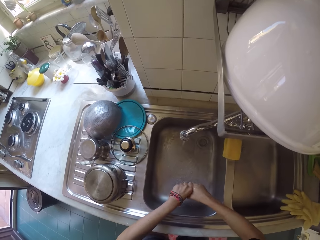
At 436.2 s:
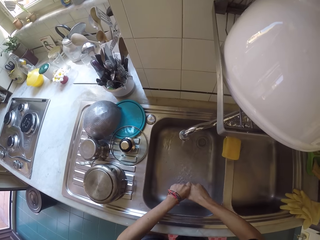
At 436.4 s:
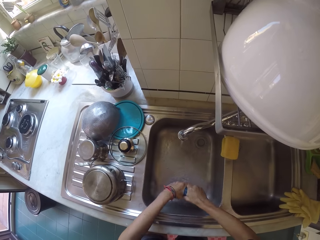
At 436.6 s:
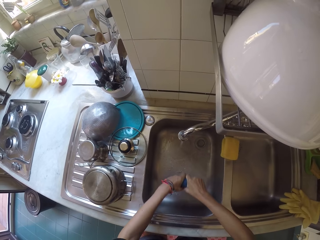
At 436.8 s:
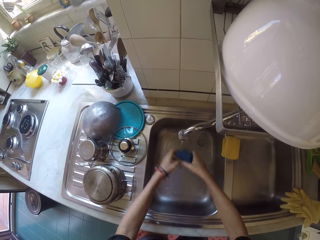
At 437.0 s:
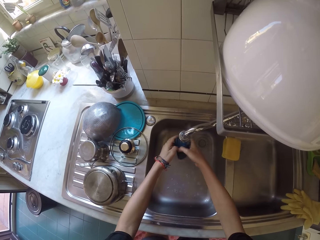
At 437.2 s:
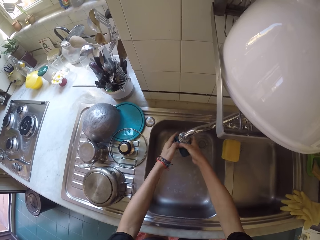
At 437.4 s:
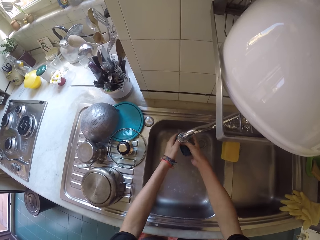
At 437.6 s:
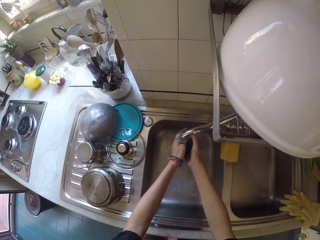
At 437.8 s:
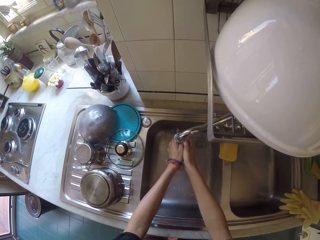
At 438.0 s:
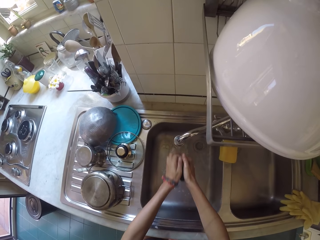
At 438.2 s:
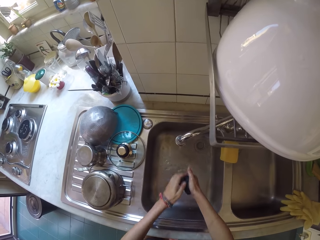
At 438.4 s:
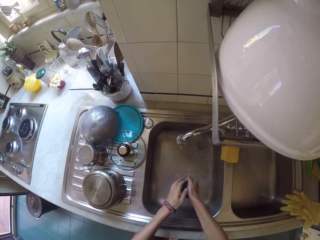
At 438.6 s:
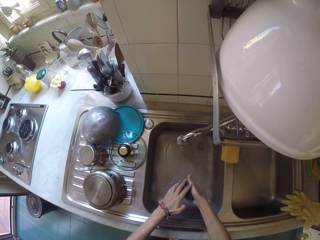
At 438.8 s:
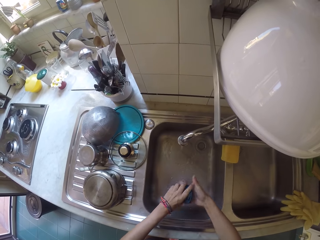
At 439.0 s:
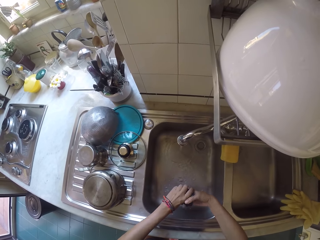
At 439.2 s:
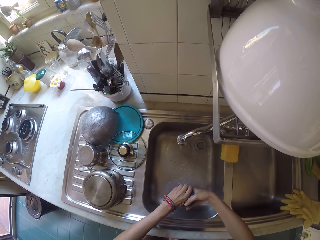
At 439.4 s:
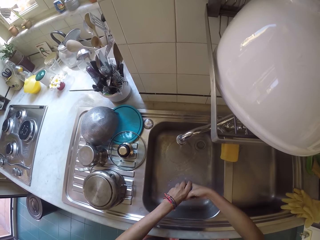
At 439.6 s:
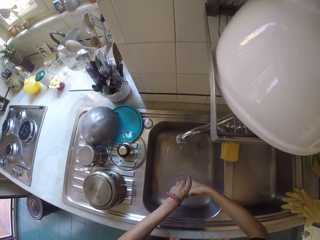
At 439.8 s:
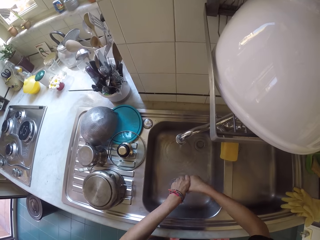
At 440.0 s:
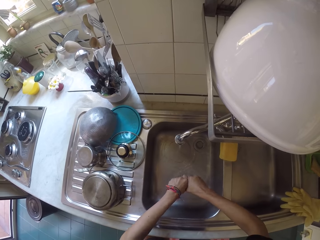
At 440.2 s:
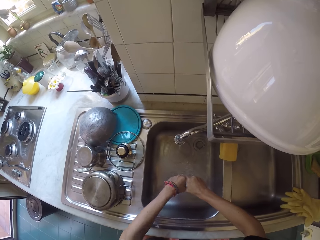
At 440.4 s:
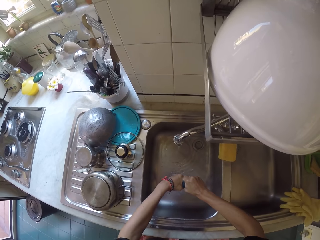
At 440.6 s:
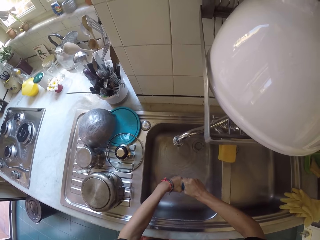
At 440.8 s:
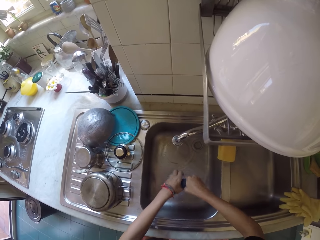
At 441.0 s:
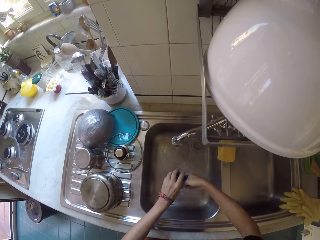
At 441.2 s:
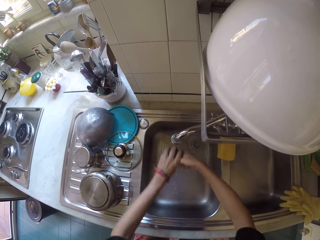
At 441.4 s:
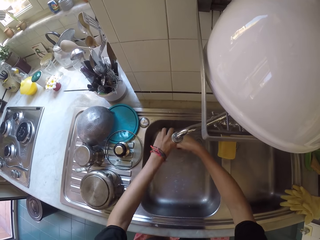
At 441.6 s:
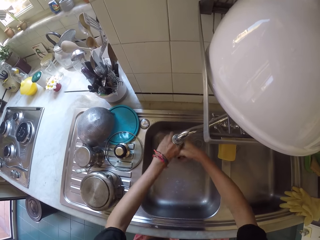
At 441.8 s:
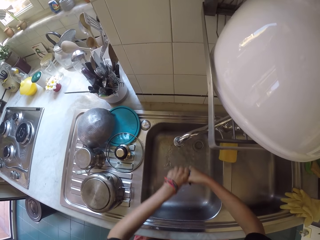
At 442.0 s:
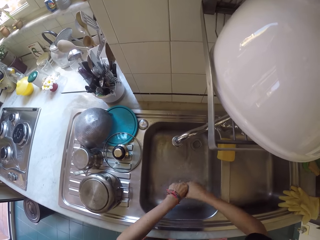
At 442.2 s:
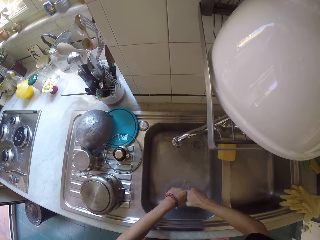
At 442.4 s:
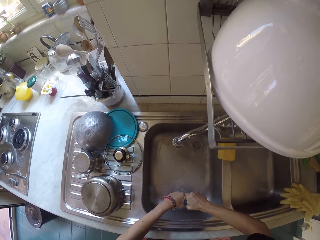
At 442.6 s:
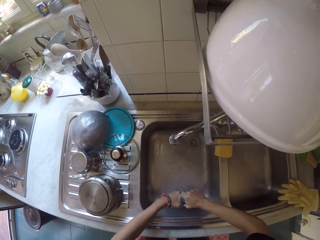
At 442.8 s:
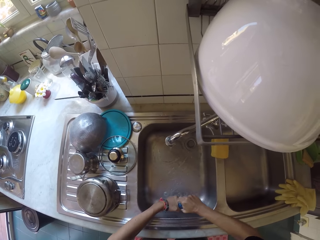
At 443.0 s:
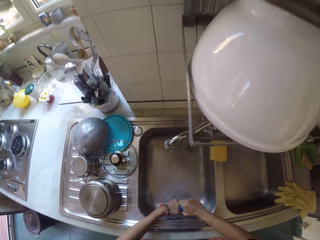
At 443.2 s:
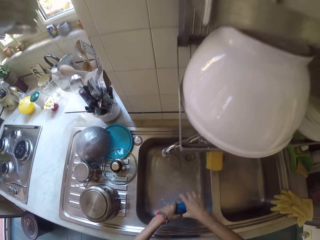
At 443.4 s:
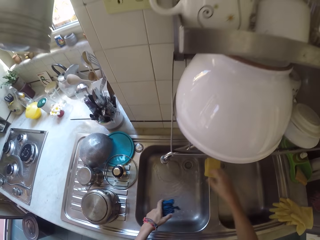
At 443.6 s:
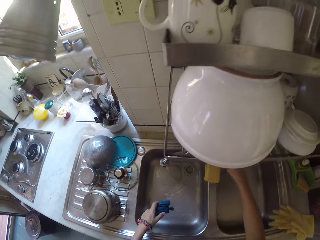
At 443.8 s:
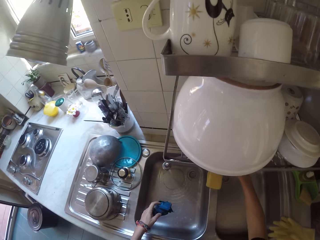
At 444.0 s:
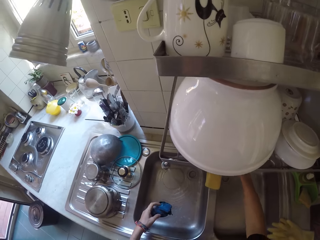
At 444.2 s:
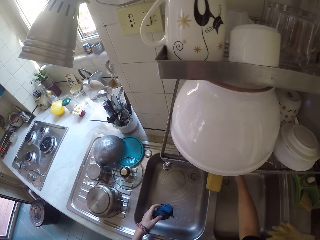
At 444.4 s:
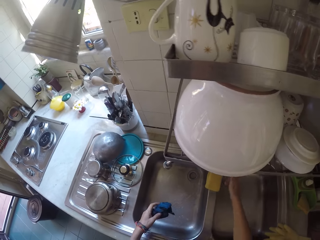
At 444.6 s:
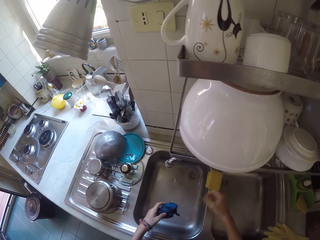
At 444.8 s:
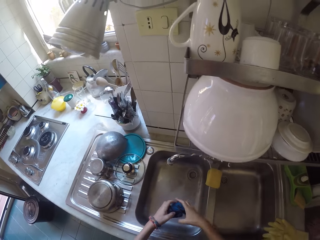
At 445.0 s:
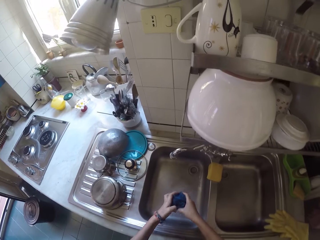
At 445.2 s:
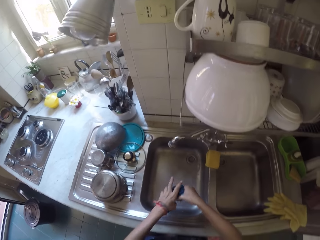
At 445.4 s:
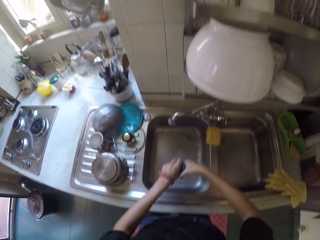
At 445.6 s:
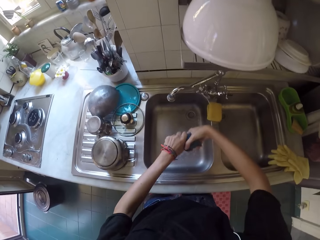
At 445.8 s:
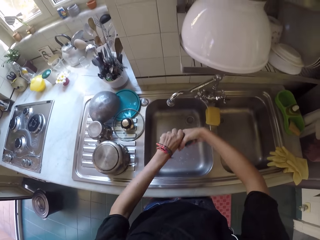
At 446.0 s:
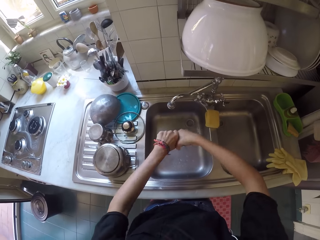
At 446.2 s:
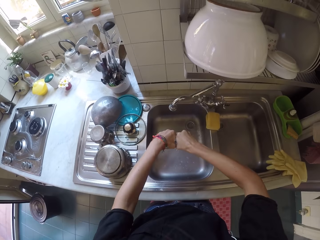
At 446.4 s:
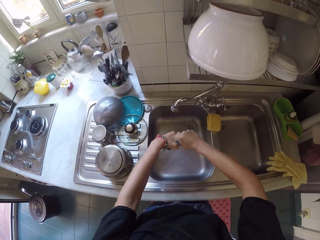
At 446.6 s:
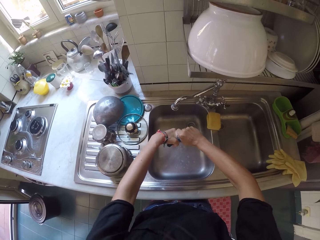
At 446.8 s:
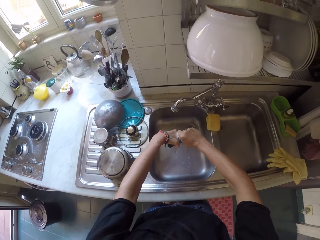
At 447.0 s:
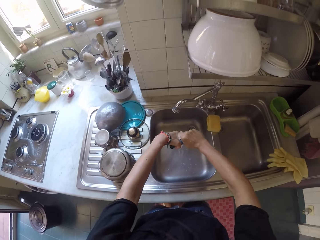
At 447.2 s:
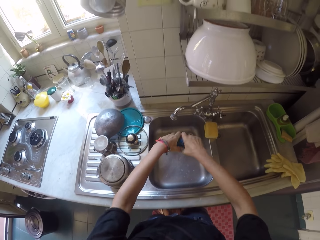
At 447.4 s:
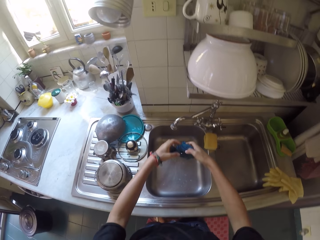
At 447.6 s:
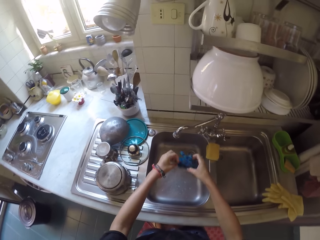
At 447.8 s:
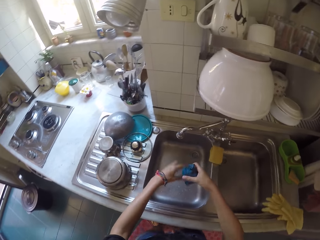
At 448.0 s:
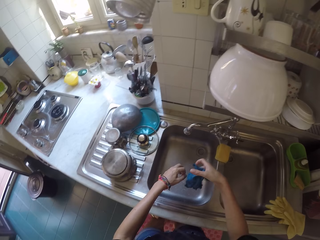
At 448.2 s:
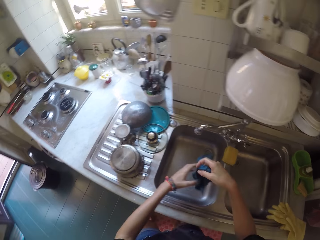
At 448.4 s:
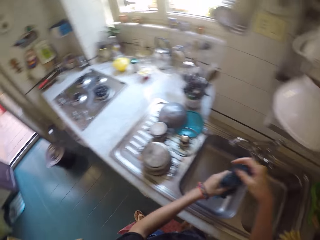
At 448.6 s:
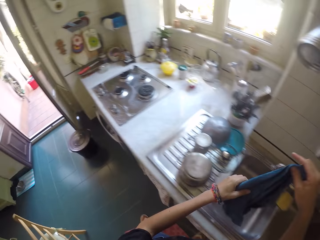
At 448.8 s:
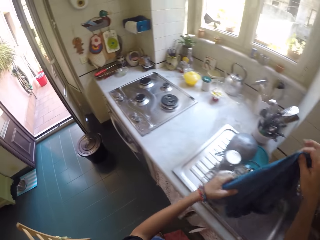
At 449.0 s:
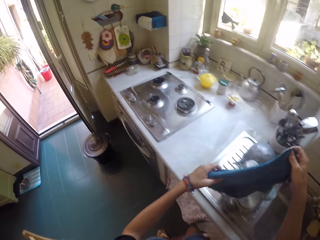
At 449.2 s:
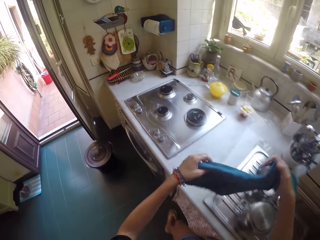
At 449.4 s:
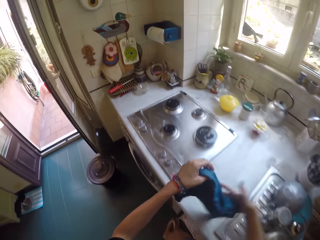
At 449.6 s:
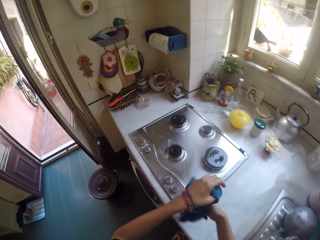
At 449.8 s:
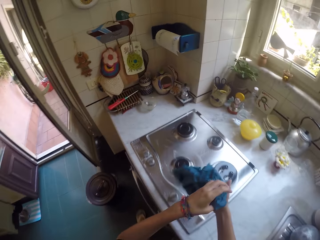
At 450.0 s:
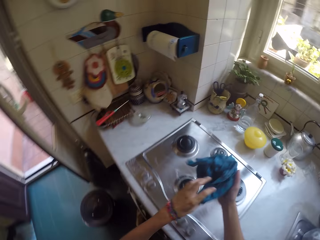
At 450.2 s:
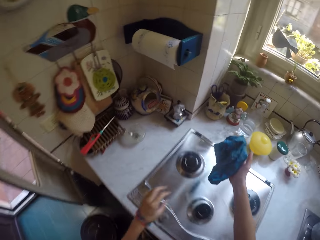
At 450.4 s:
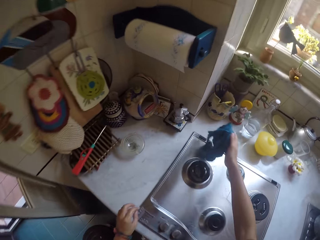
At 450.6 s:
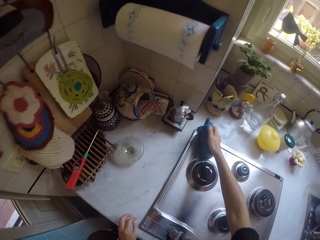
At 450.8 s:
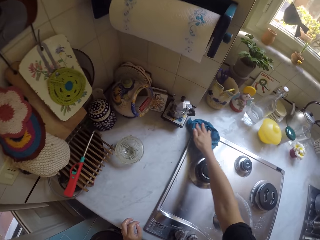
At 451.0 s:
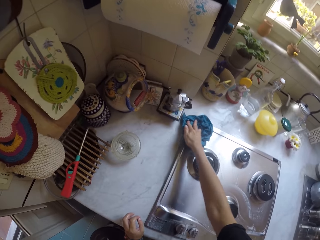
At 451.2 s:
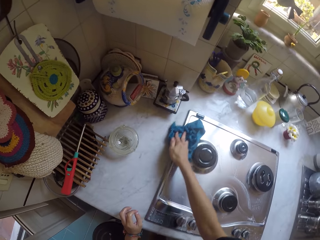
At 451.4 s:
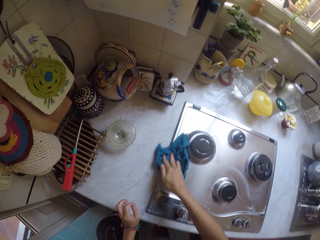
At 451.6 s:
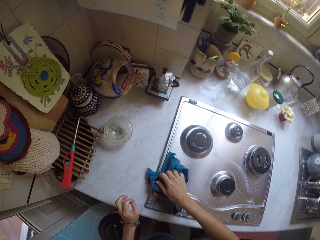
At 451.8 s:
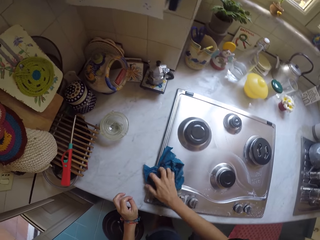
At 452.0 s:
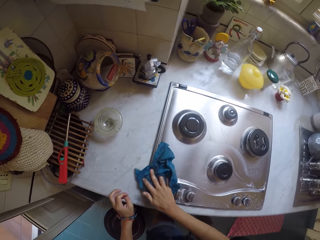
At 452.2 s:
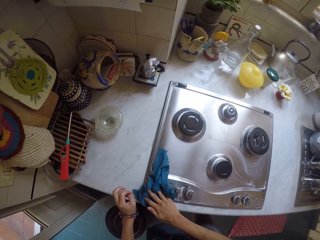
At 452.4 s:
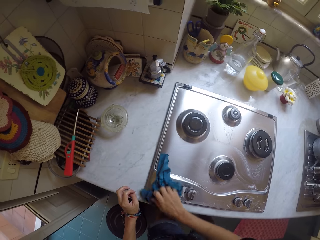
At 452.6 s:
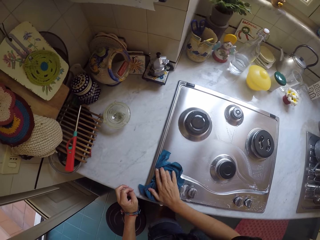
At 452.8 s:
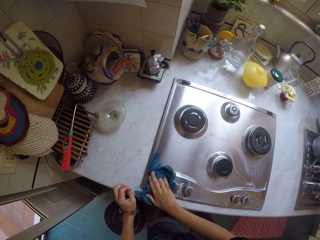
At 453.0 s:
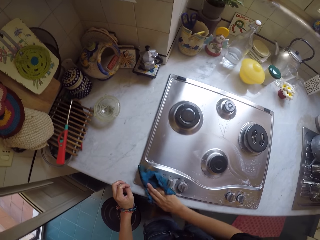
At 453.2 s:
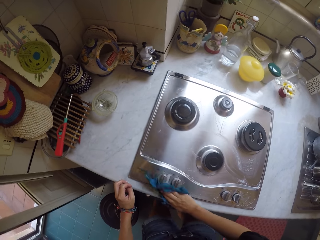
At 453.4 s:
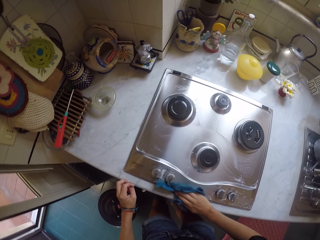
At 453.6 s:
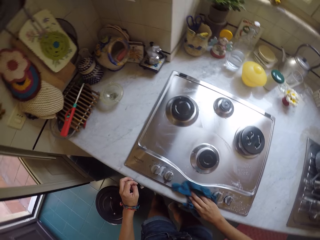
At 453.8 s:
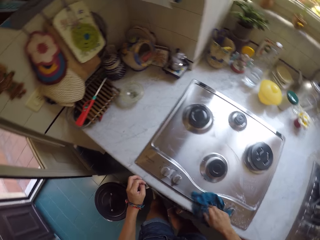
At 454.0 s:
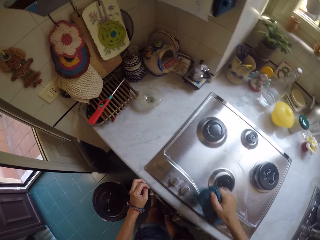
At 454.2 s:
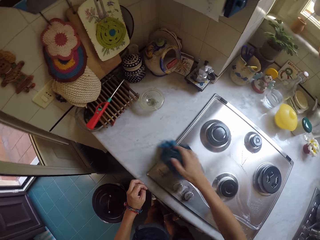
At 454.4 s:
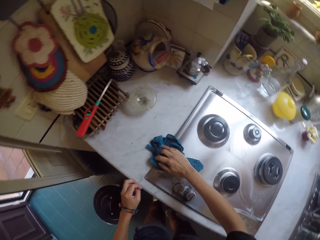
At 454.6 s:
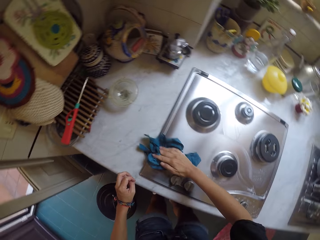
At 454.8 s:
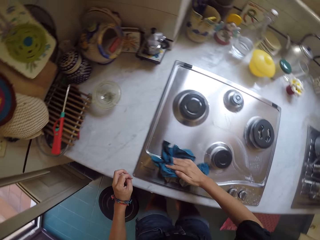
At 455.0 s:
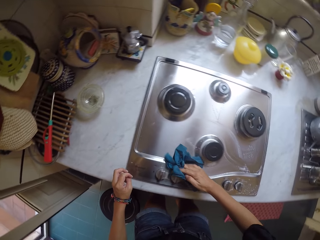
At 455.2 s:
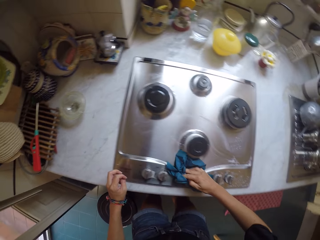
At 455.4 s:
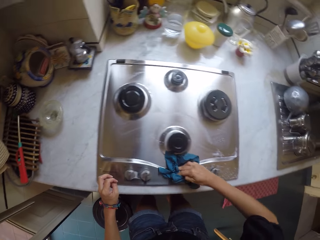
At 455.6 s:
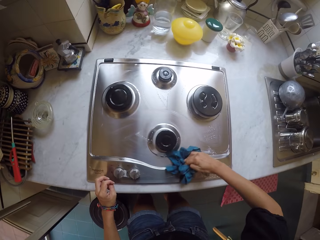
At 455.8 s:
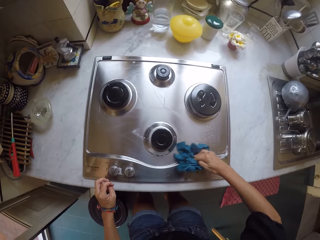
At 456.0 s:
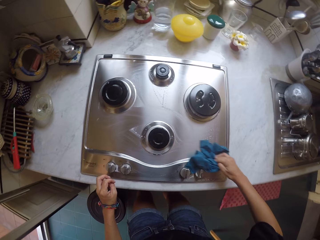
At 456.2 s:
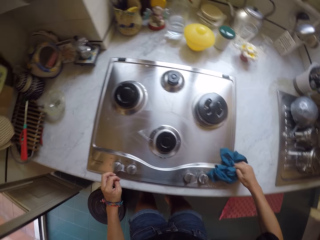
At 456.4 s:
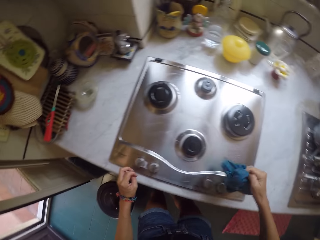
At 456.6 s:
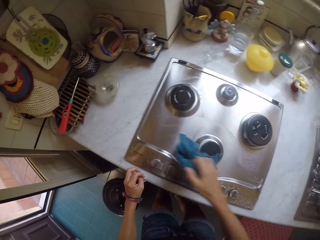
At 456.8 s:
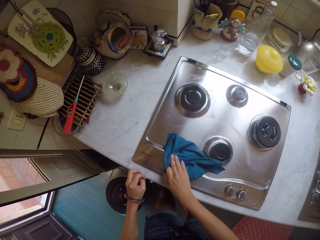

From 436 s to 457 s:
The camera wearer puts water on the rag. They wring water from the rag. They close the tap. They wipe the cooker with the rag.
